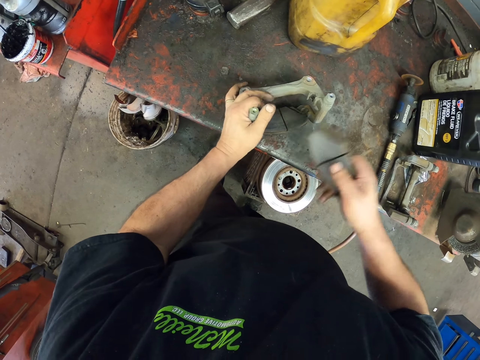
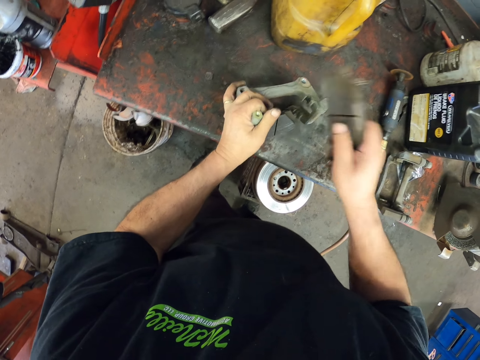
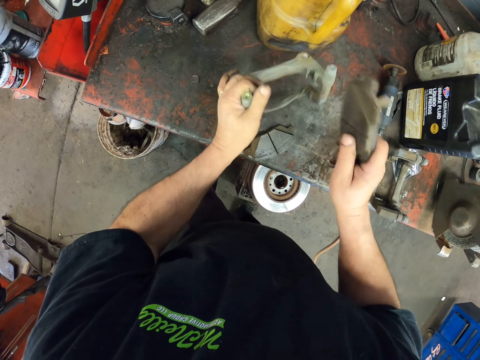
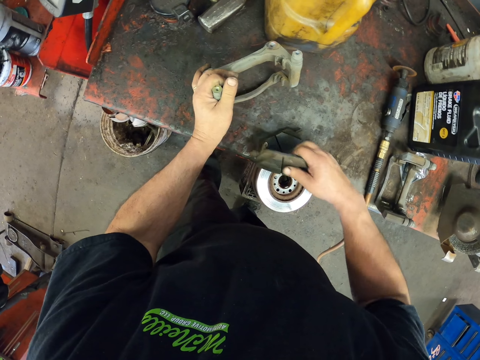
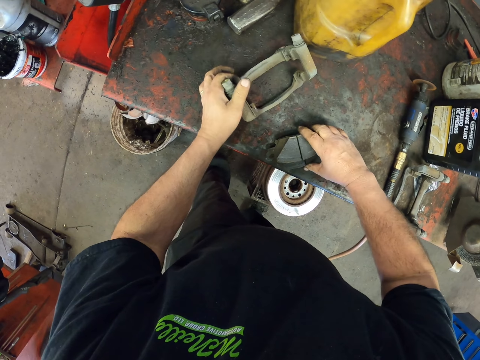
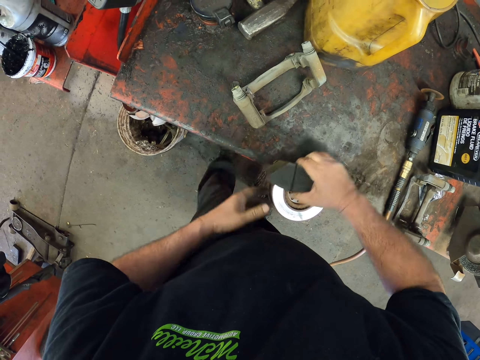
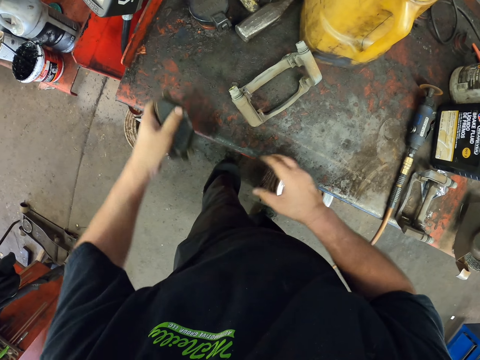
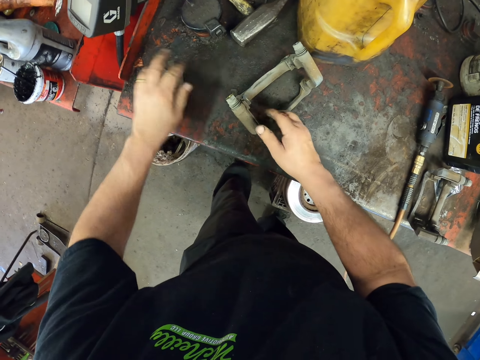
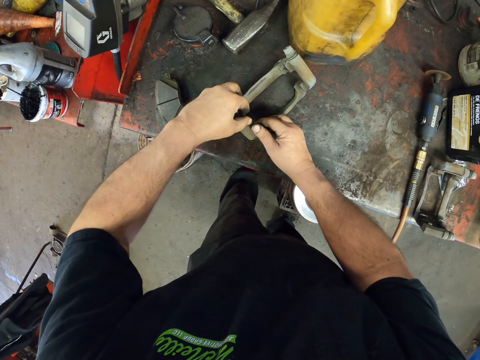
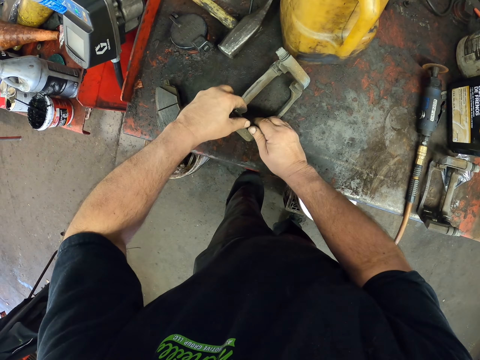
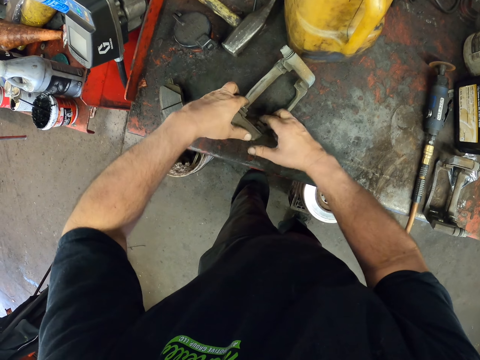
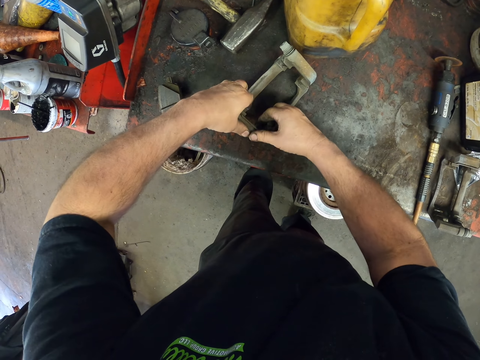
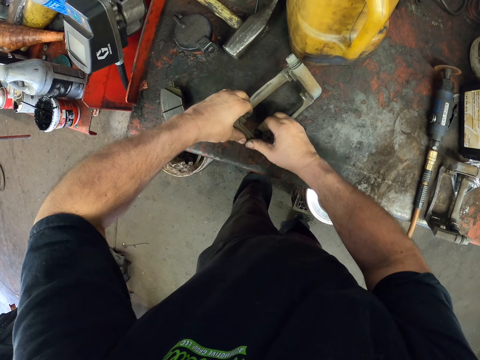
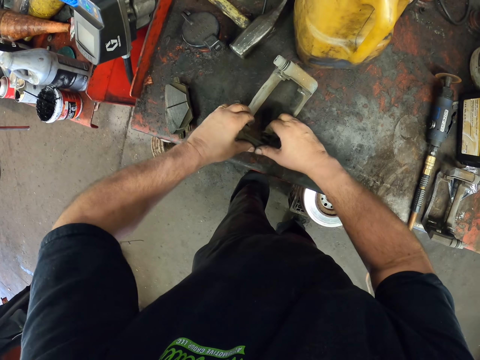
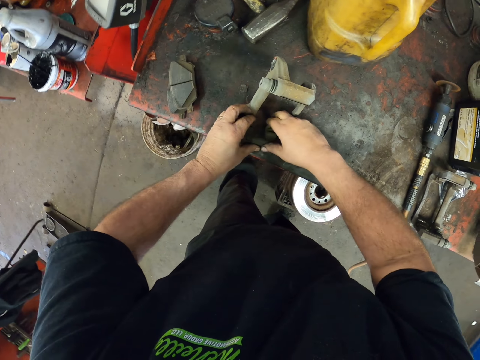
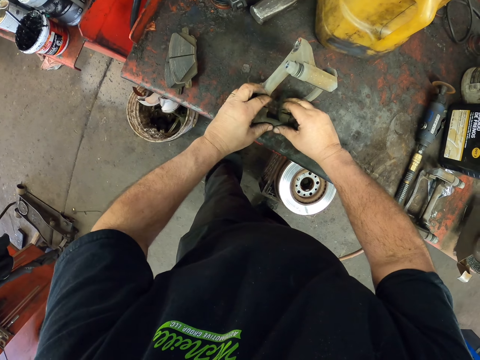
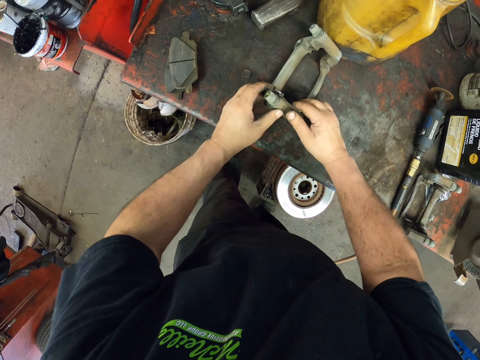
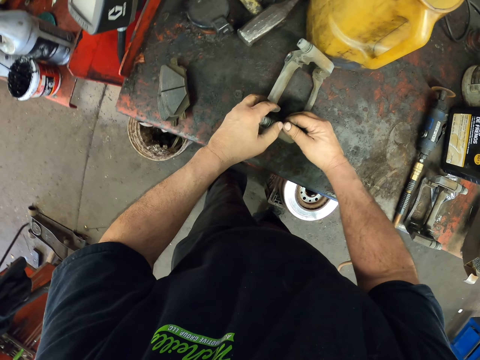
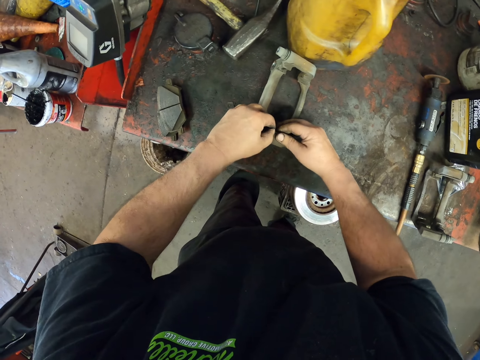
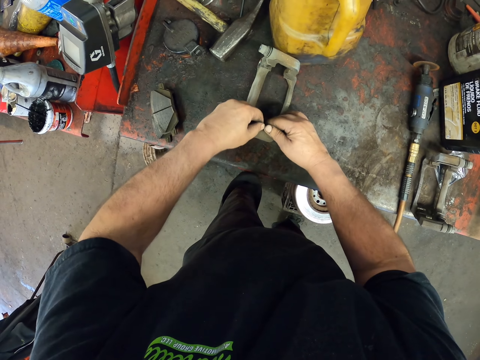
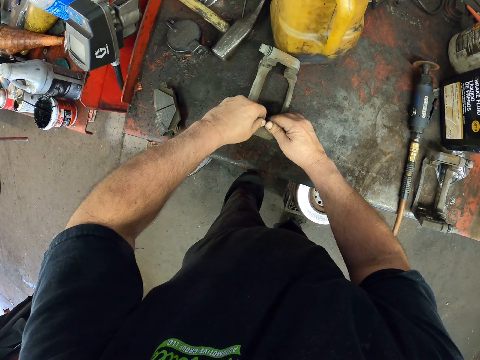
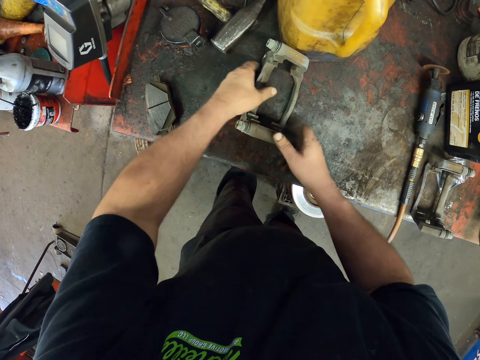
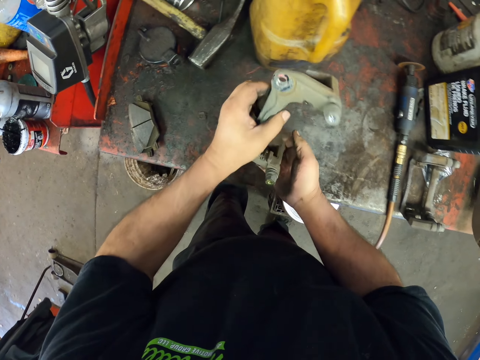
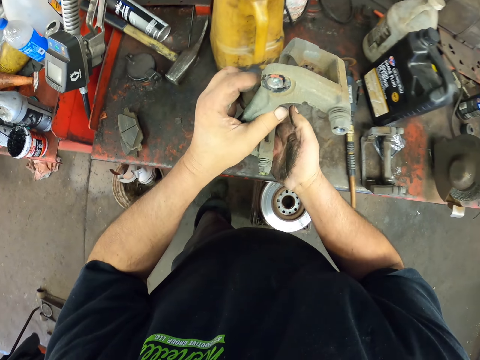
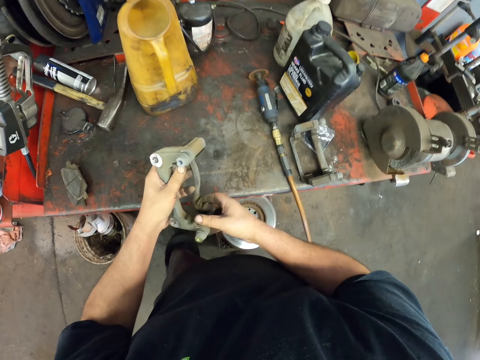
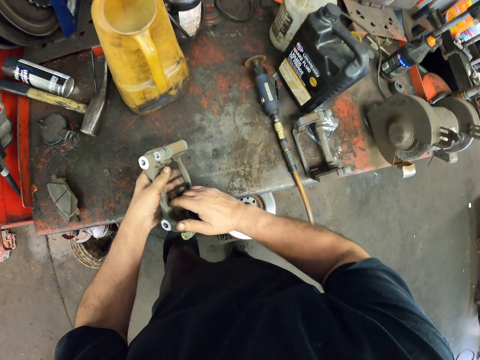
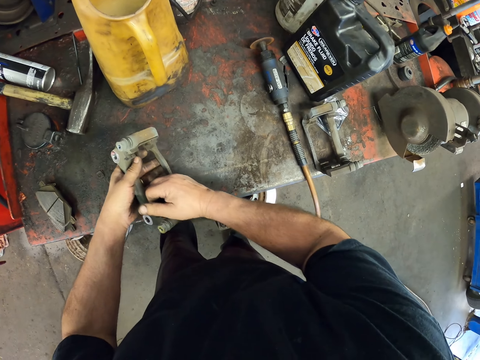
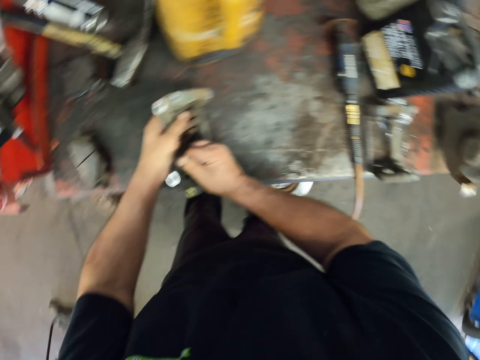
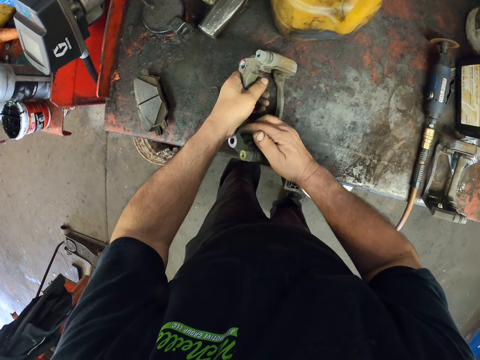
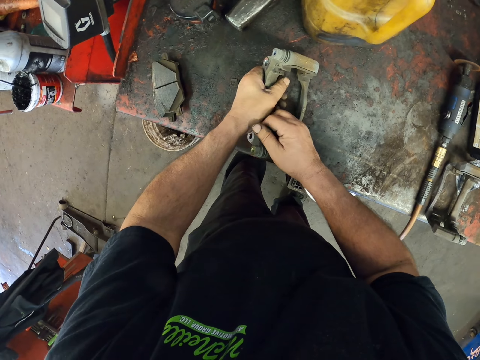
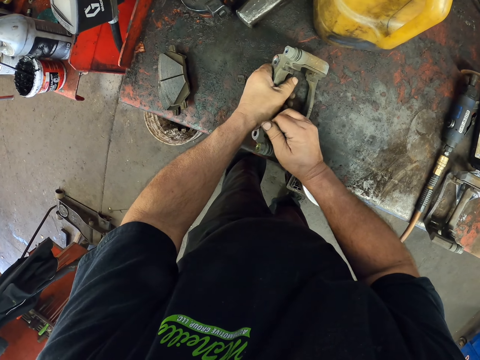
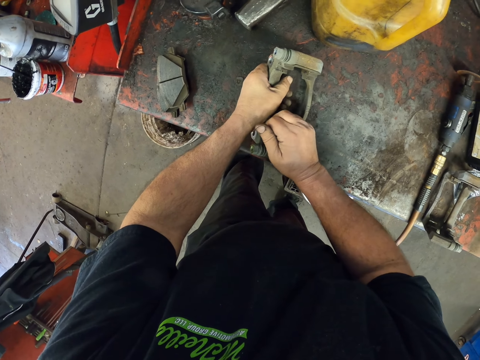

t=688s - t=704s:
The camera wearer hits a brake pad with the other brake pad. They move the brake pads. They pull a caliper mounting bracket. They pick up the brake caliper mount. They look at the brake caliper mount. They pull the caliper mounting bracket.

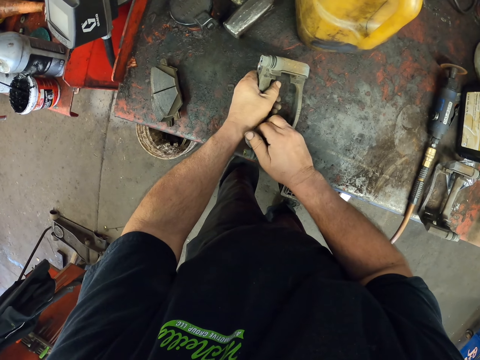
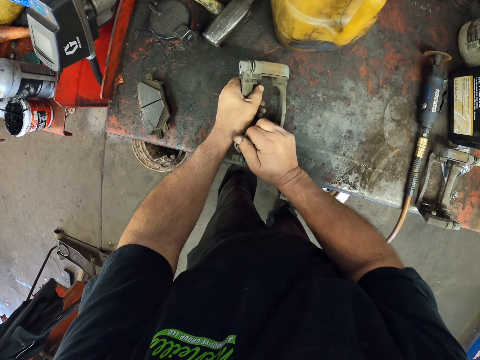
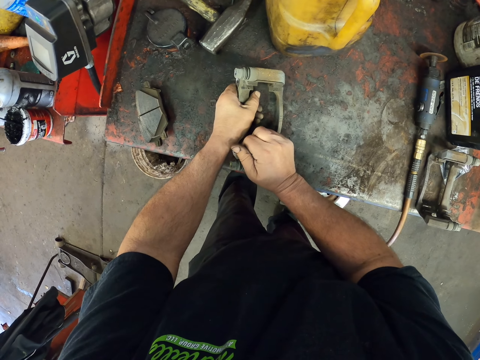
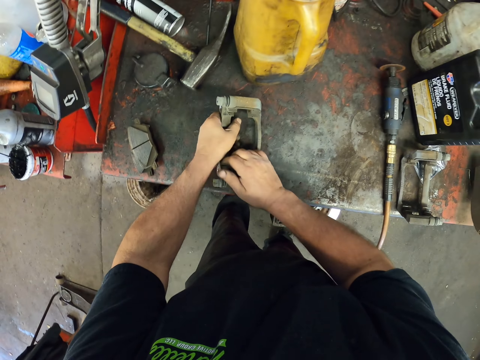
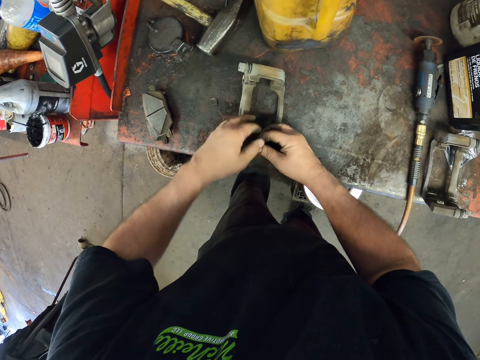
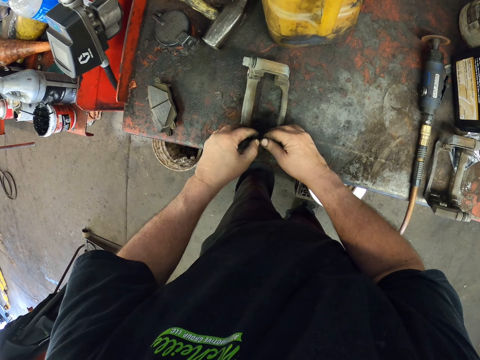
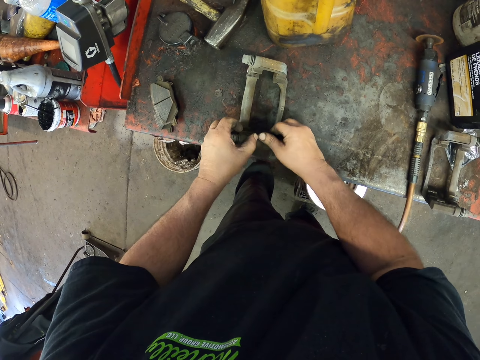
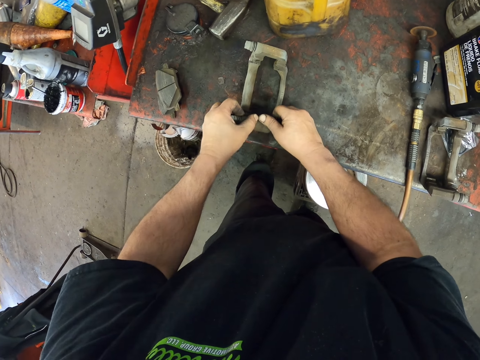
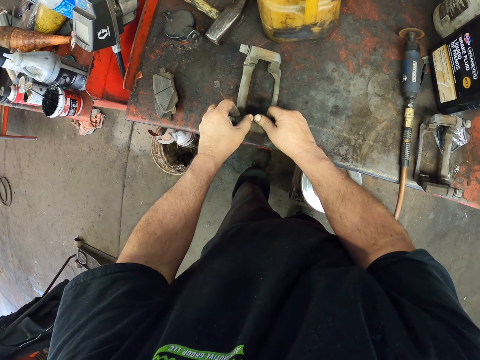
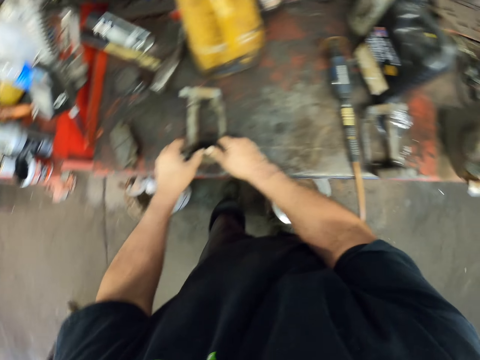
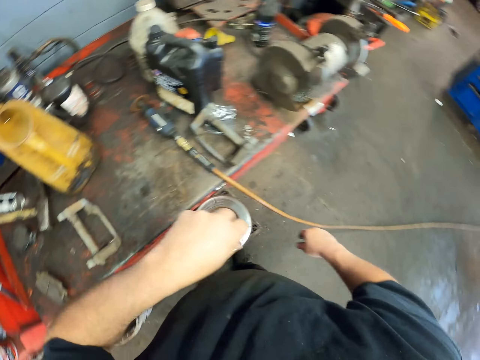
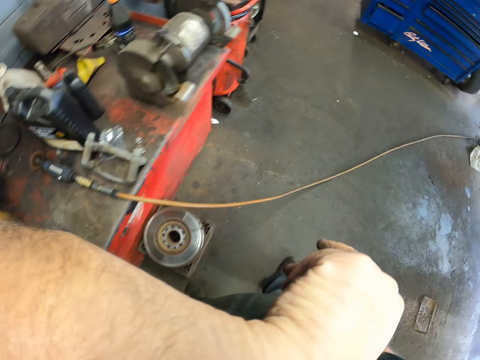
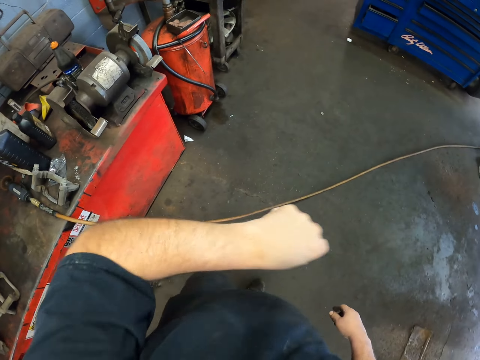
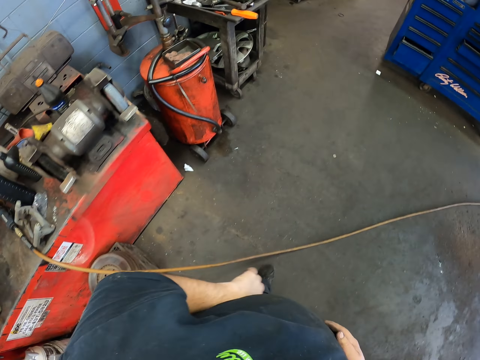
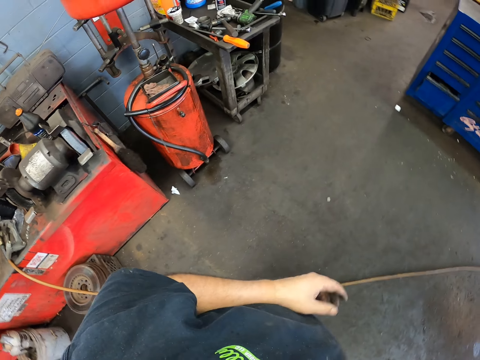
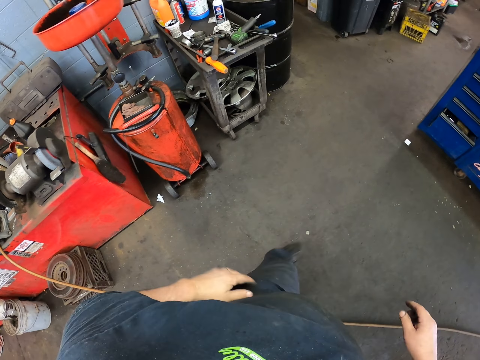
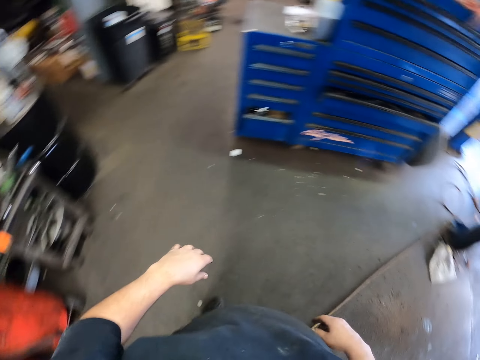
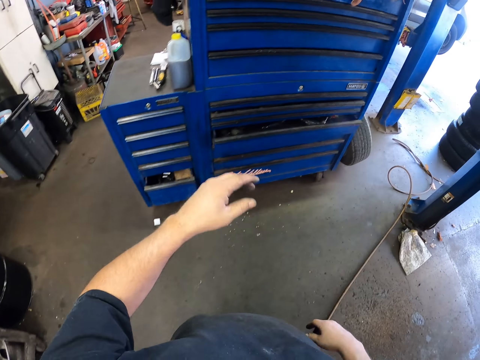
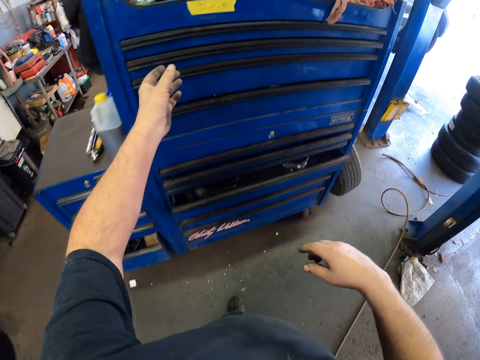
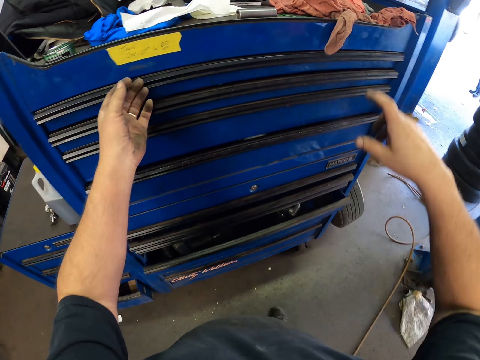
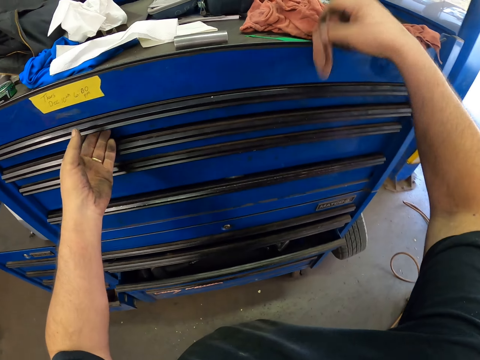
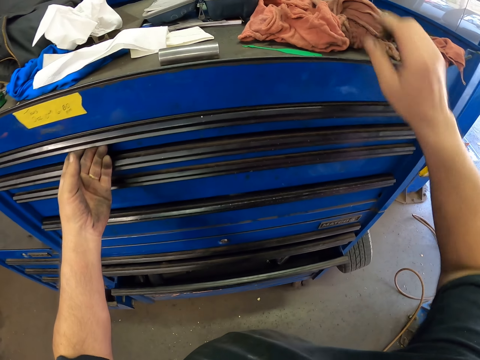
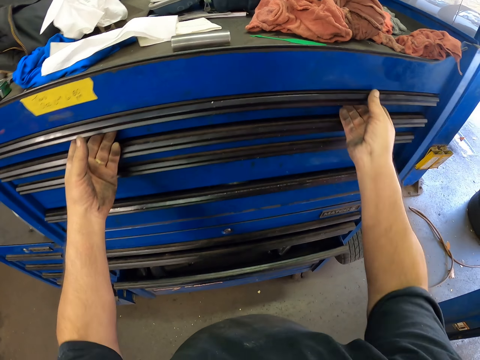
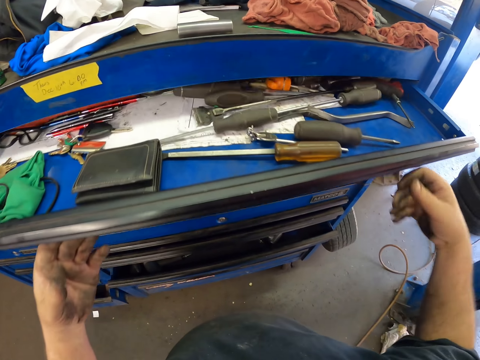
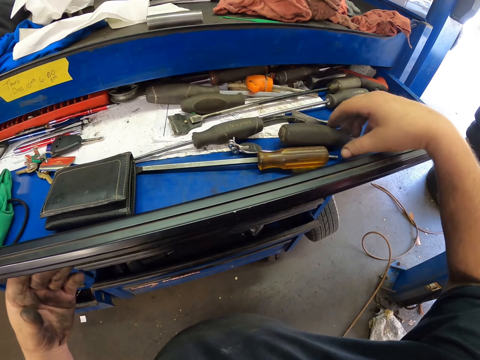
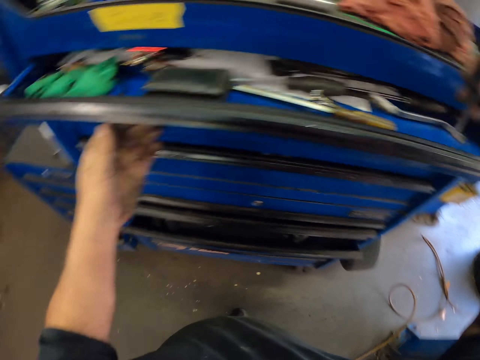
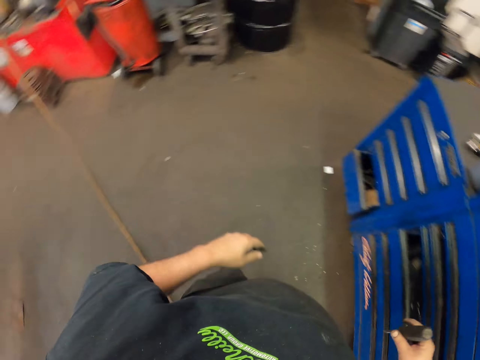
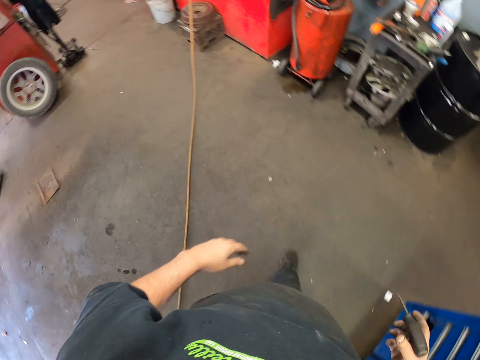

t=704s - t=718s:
The camera wearer pulls the silvers on something. They move the left hand. They walk around the room. They wipe the face. They move a cloth. They pull a toolbox drawer. They pick up a screwdriver from the drawer. They close the toolbox drawer. They walk.
